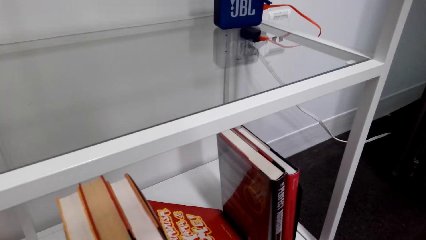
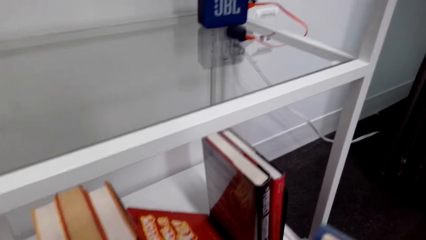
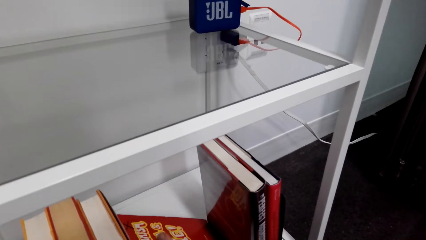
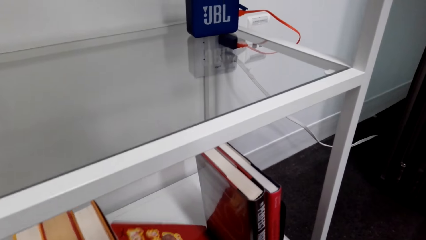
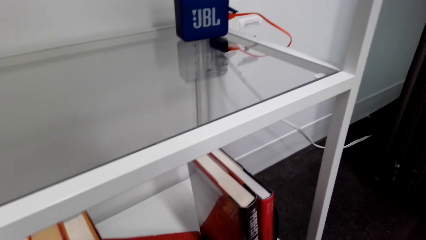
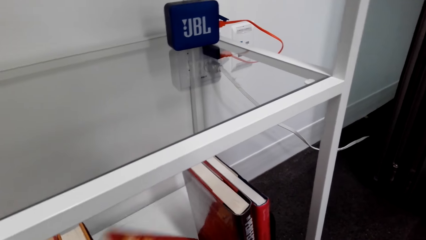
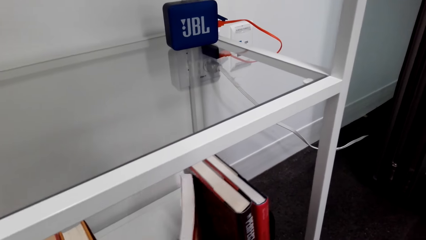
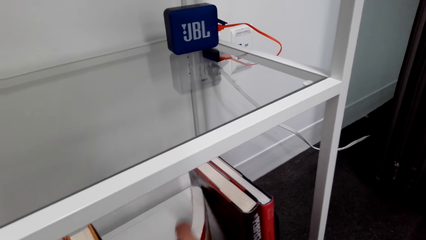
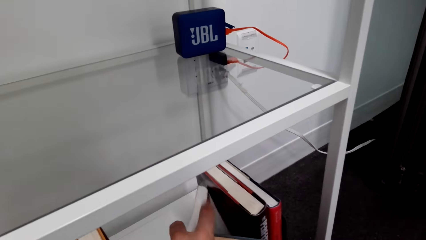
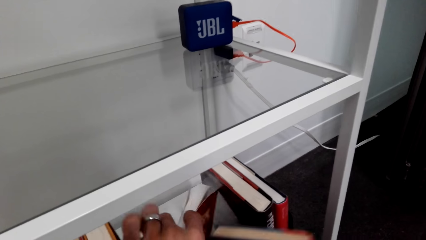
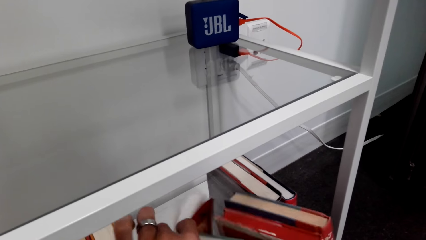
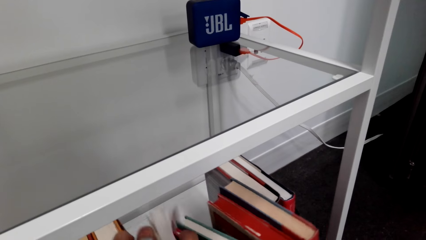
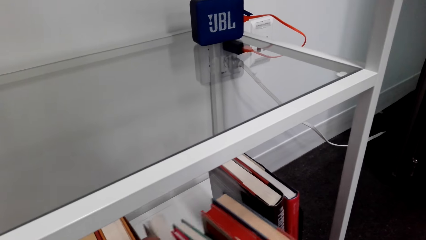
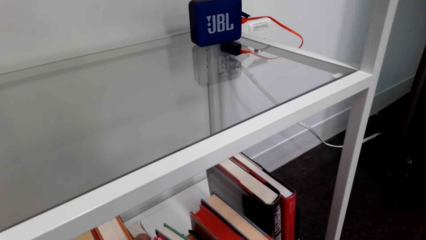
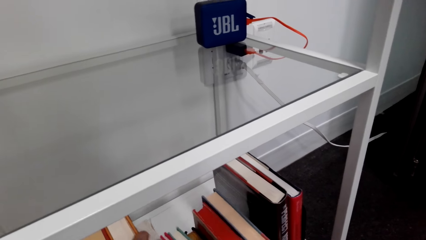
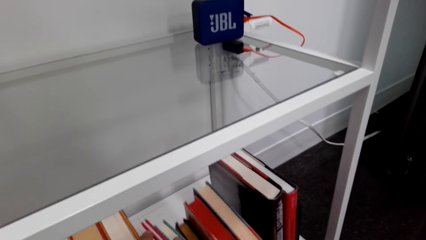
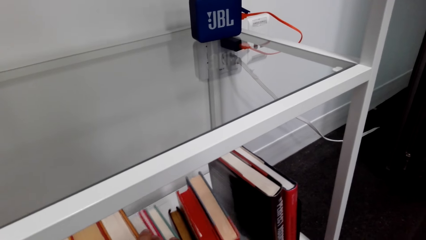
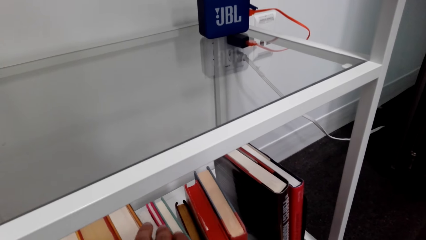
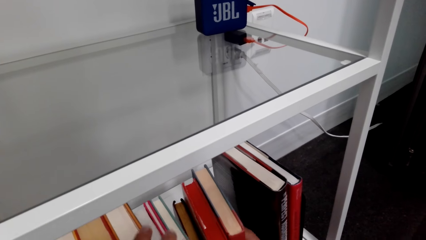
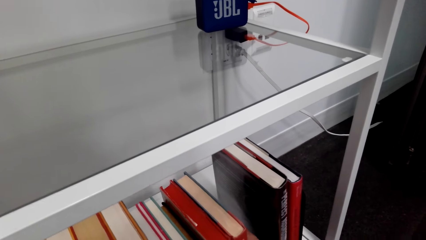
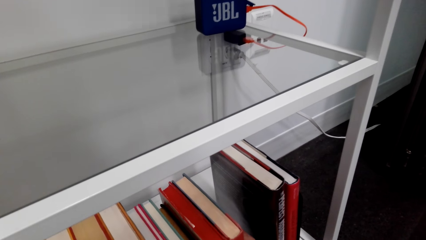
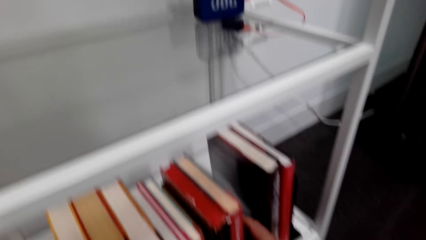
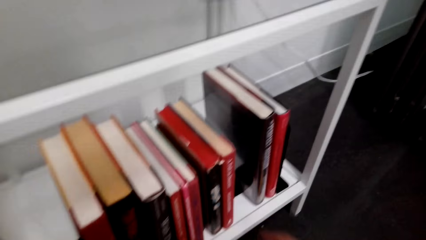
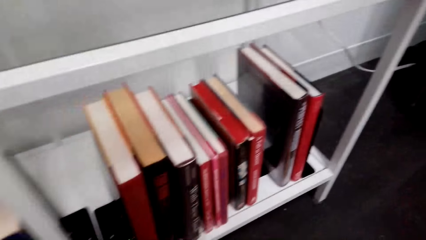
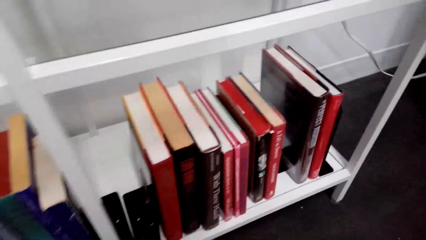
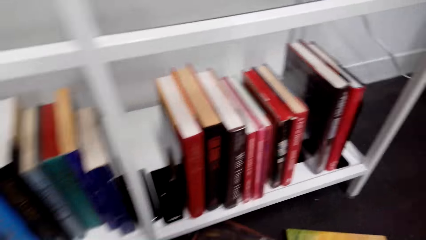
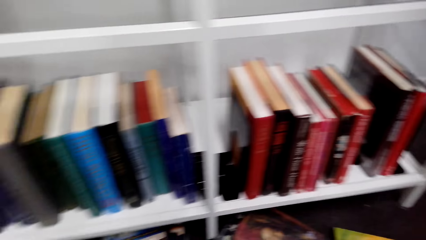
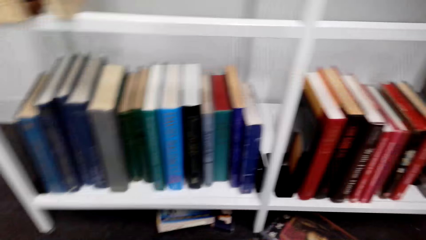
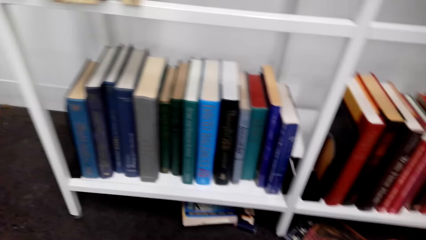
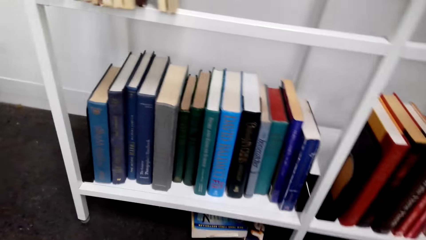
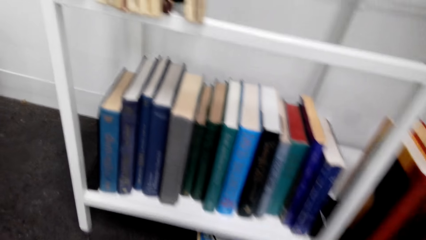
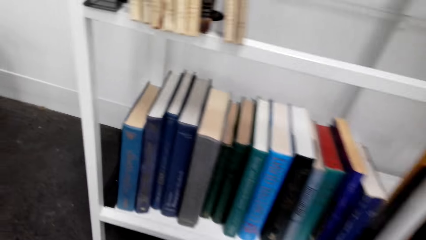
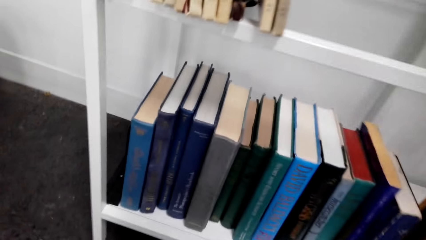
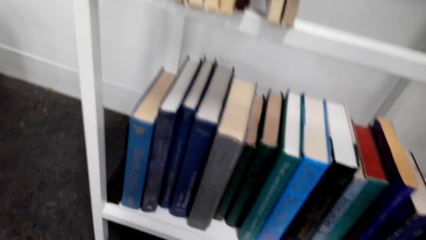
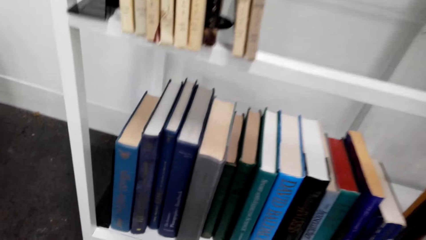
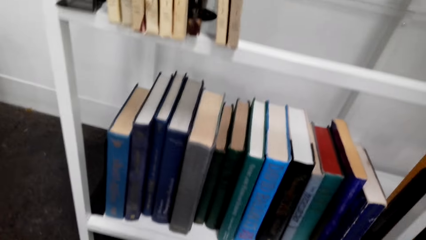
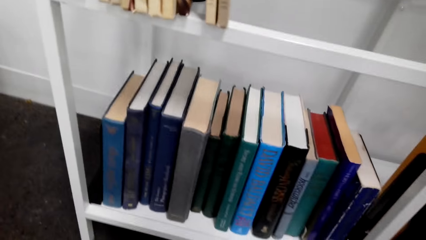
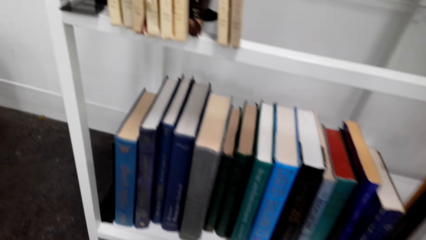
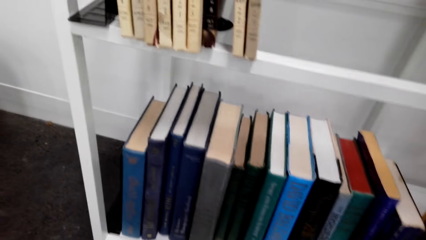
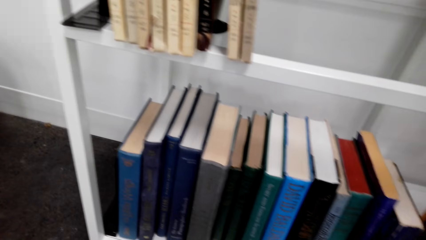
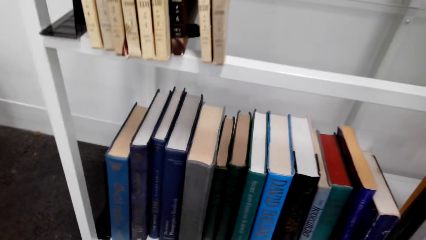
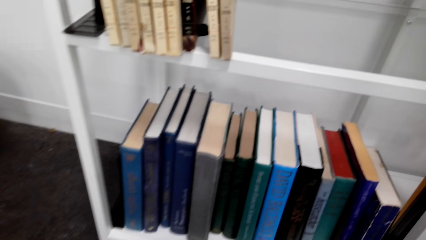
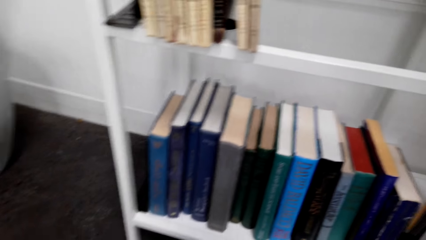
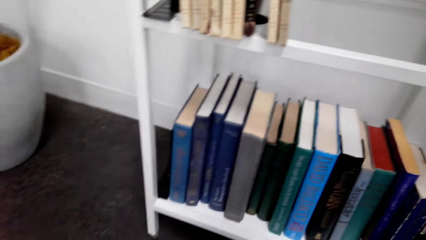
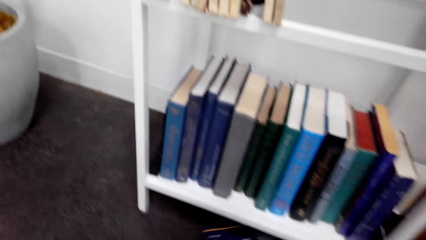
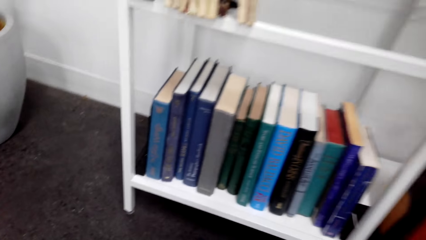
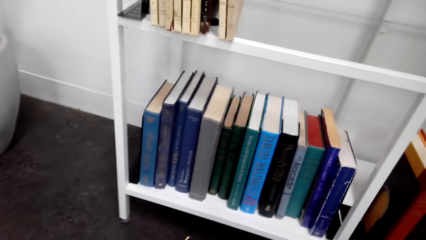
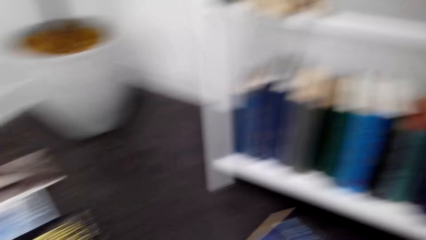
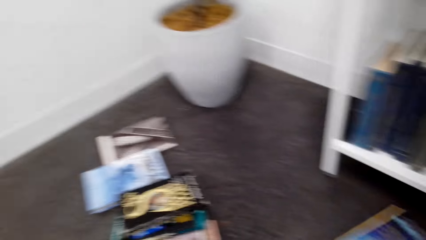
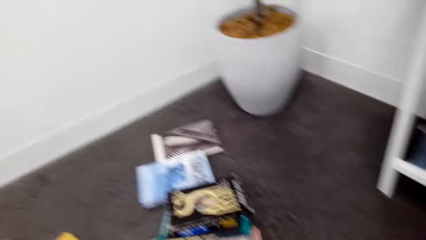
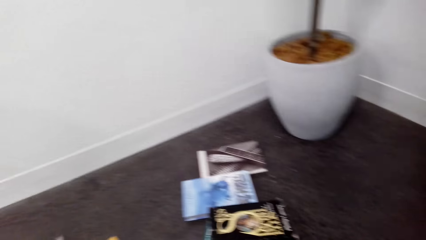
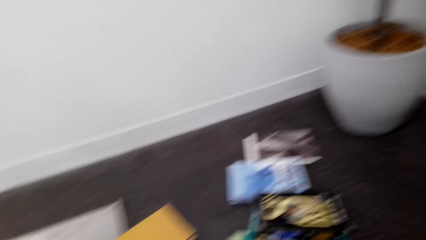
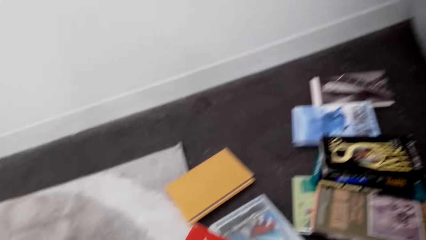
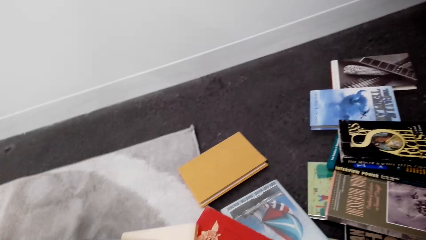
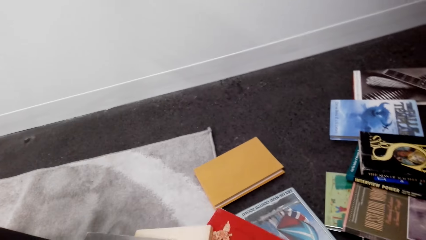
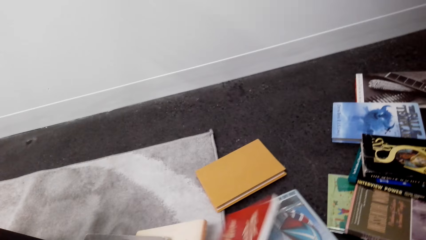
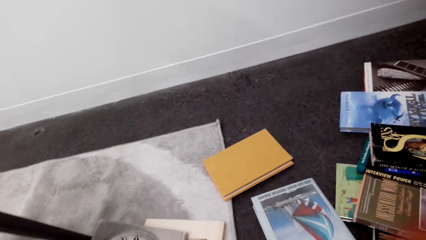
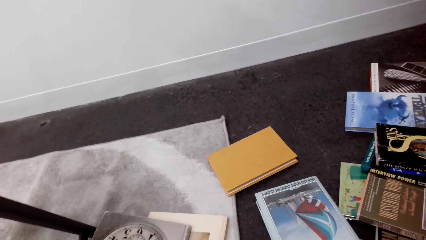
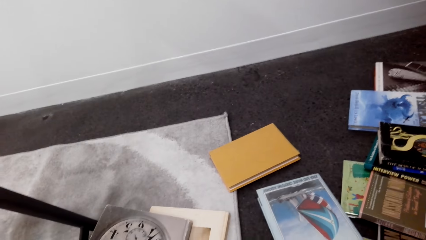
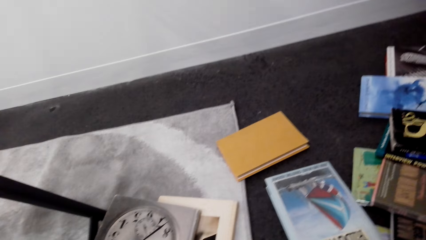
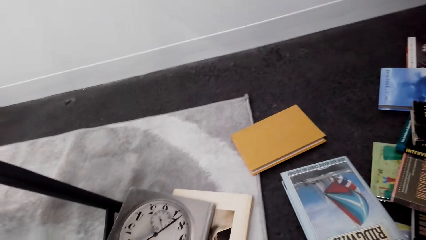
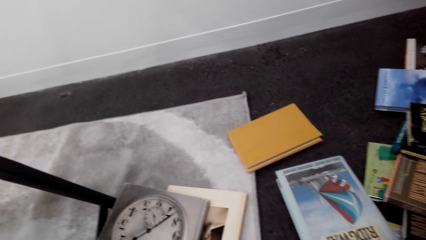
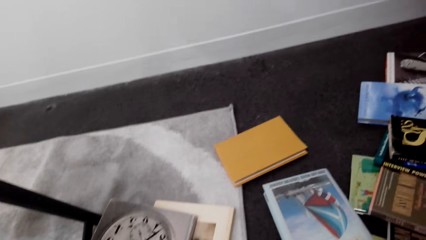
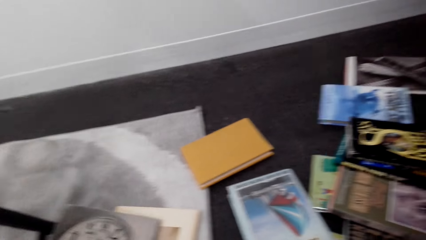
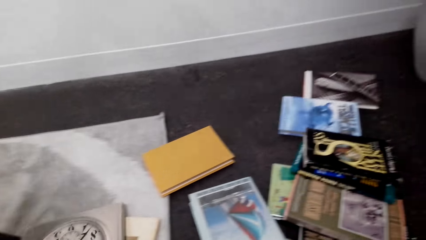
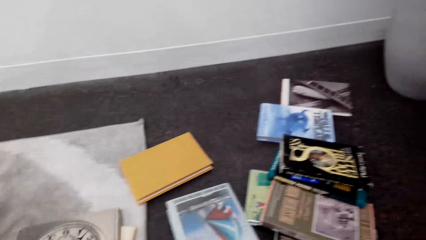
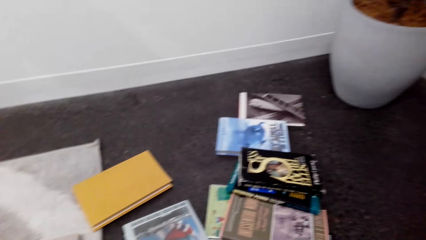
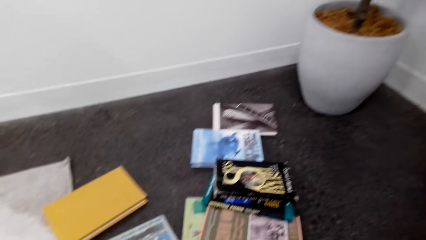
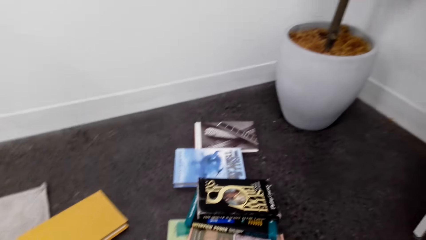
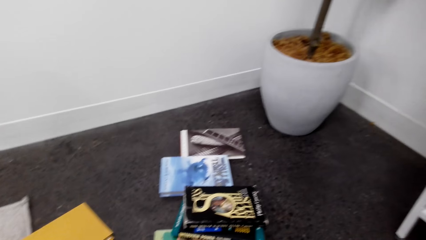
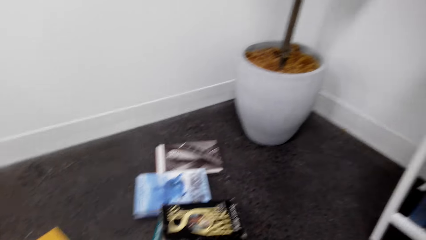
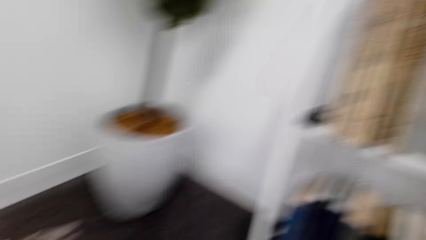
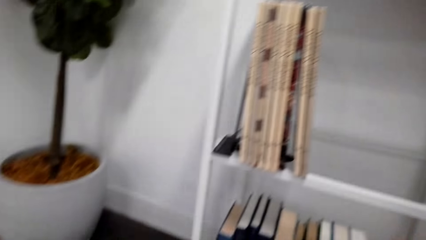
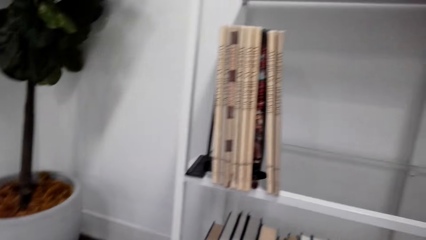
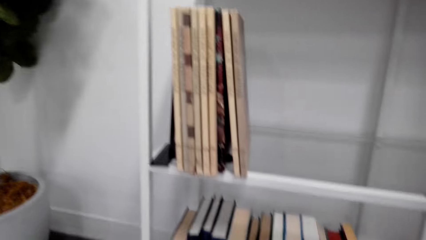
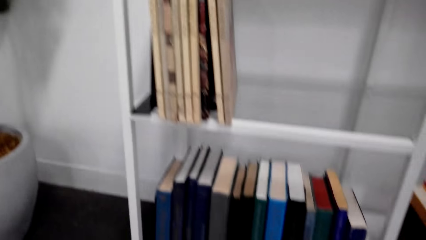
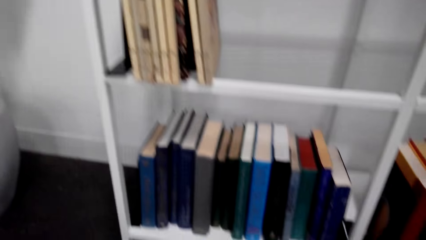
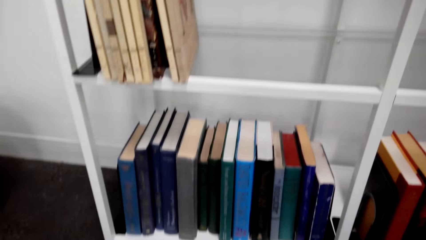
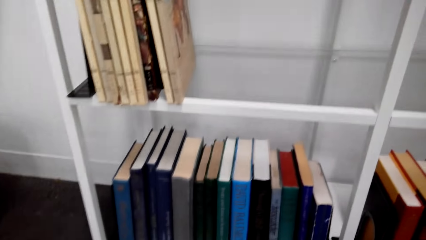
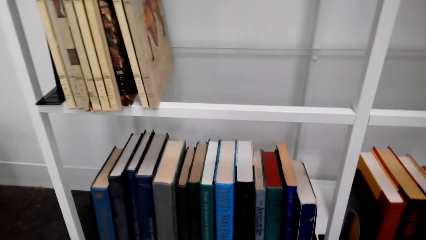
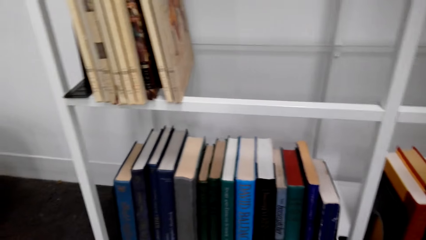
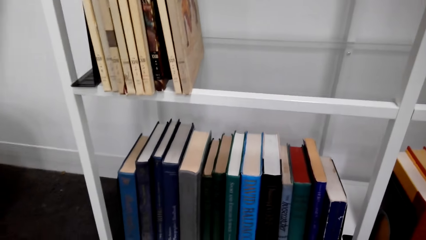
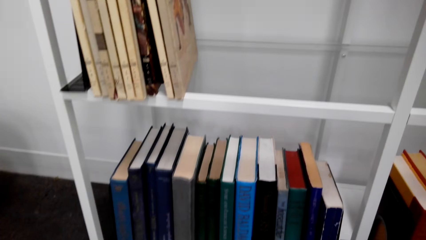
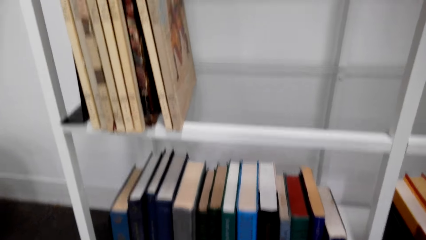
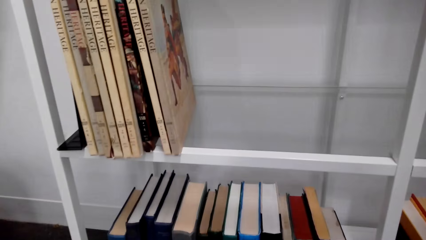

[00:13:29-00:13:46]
The camera wearer lifts a book on the shelf. They place the books between the other books on the rack. They look around the house floor. They pick up a book on the floor.
